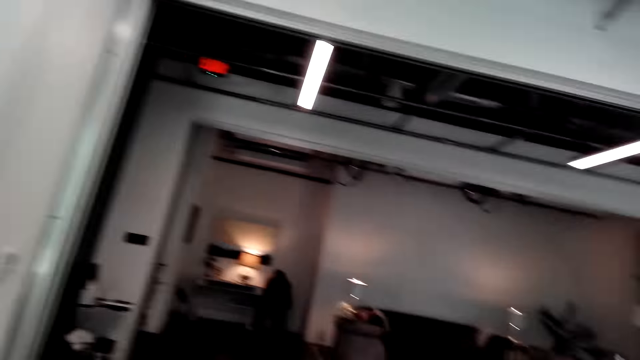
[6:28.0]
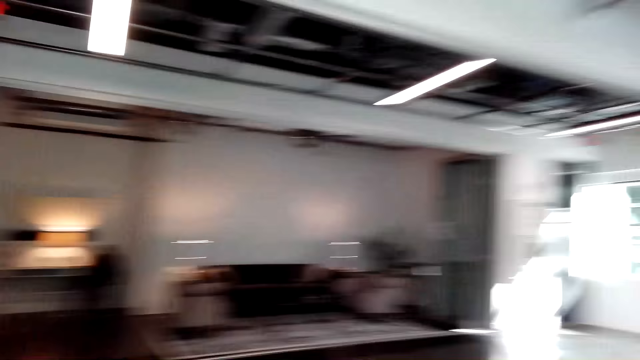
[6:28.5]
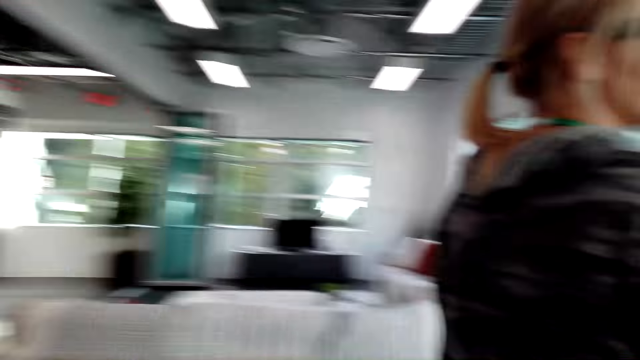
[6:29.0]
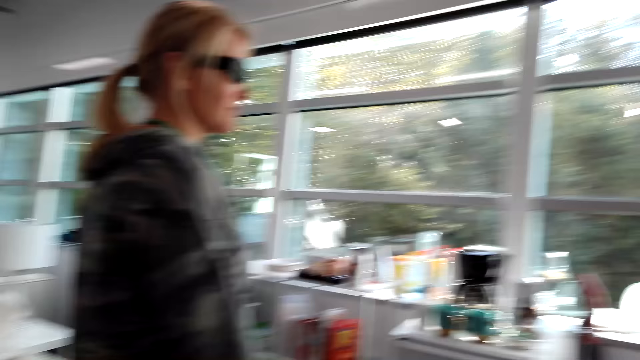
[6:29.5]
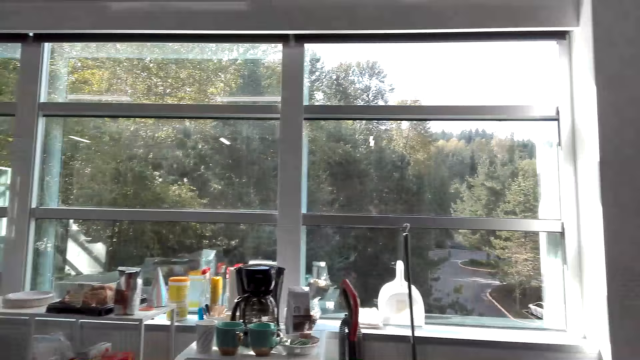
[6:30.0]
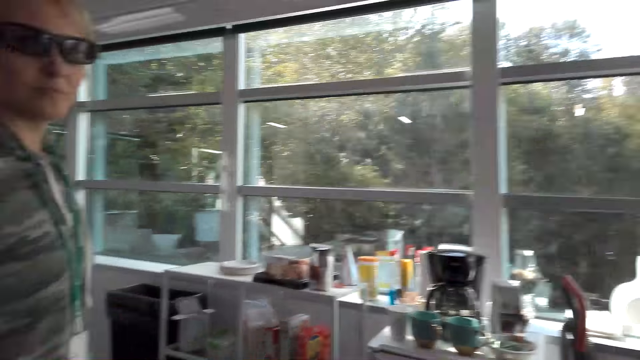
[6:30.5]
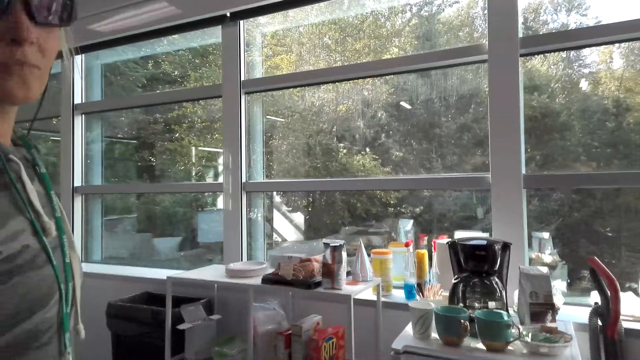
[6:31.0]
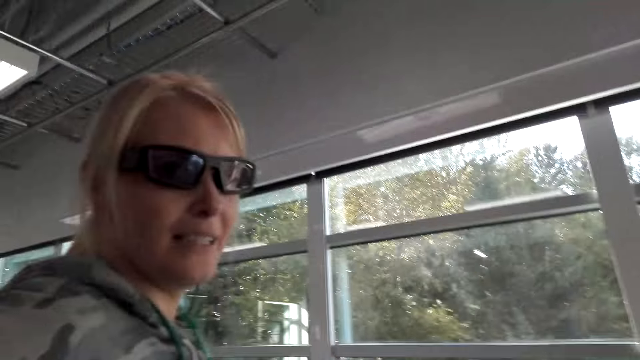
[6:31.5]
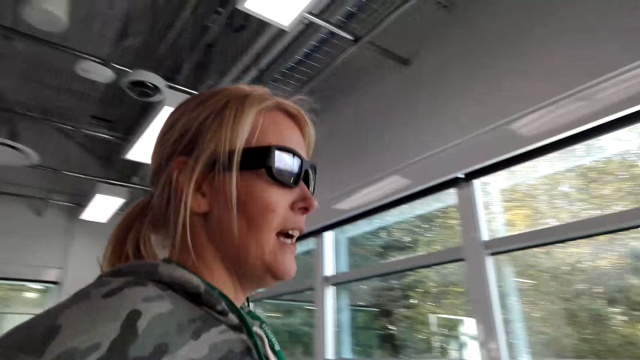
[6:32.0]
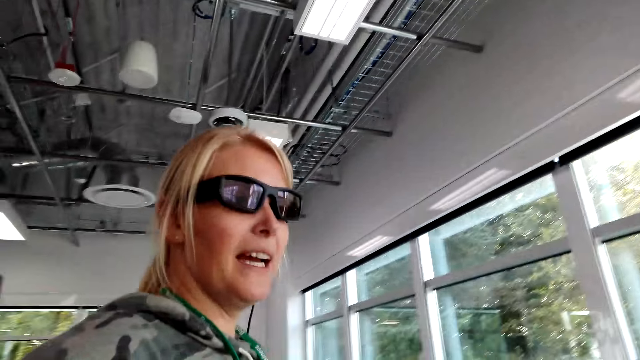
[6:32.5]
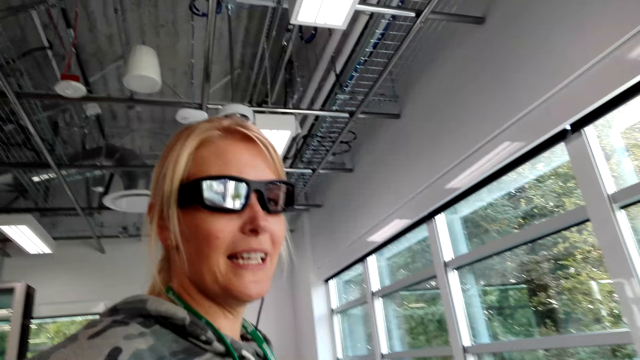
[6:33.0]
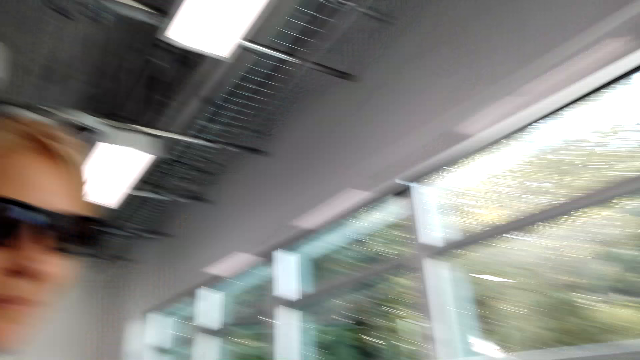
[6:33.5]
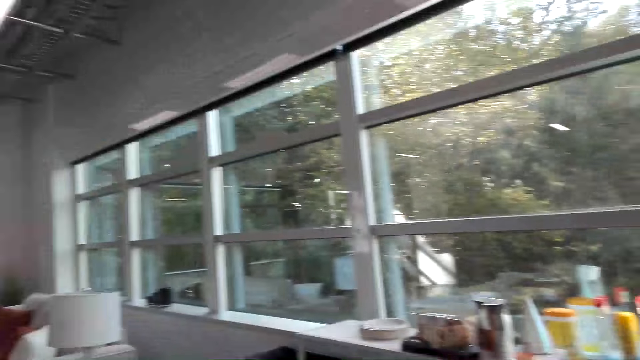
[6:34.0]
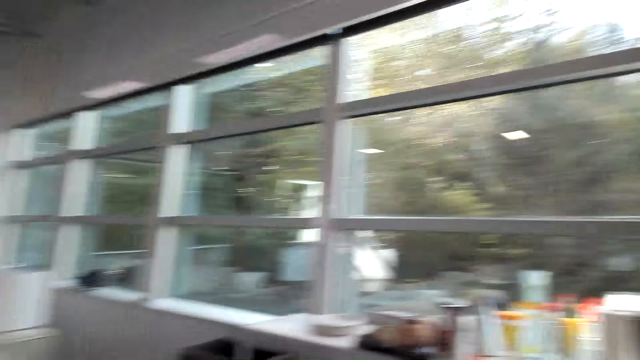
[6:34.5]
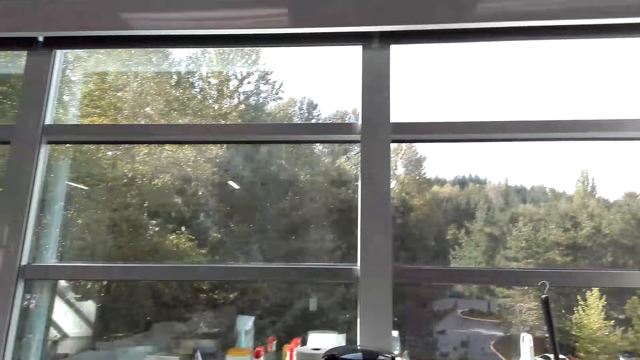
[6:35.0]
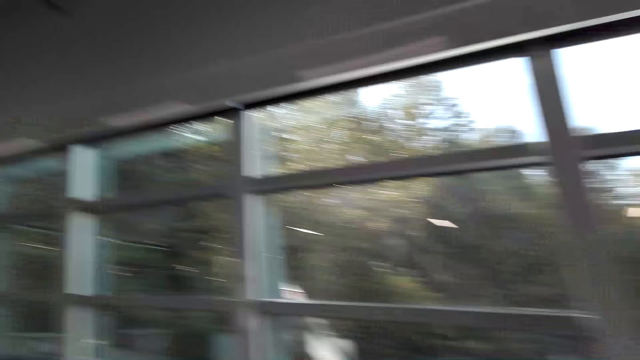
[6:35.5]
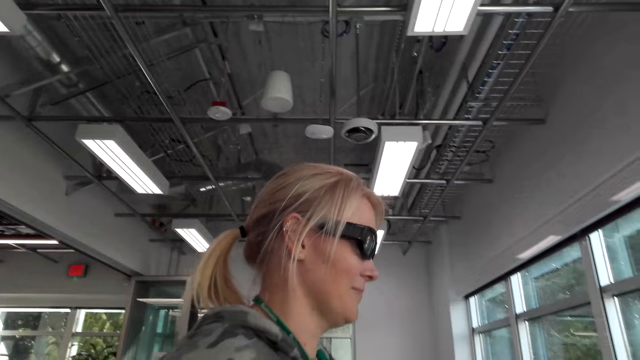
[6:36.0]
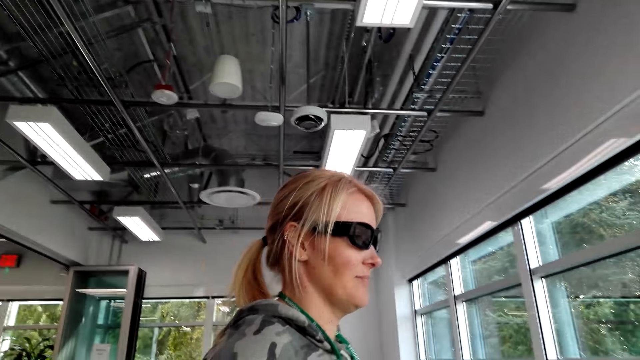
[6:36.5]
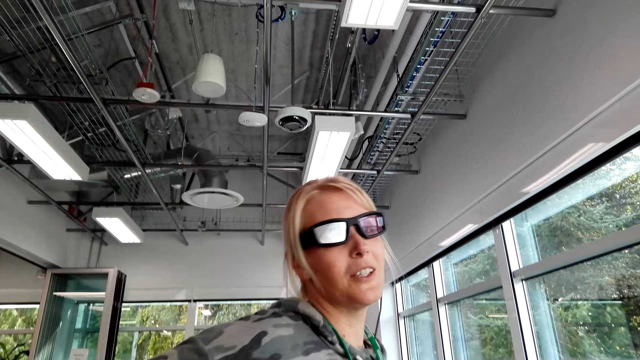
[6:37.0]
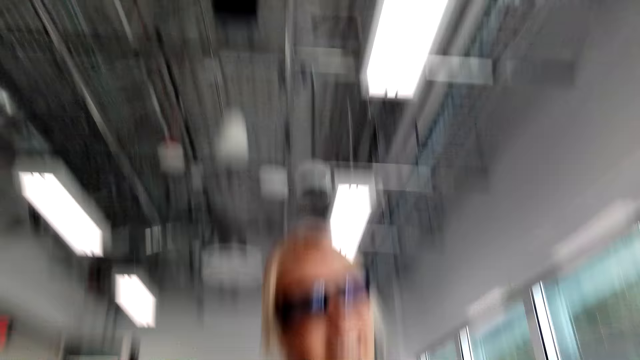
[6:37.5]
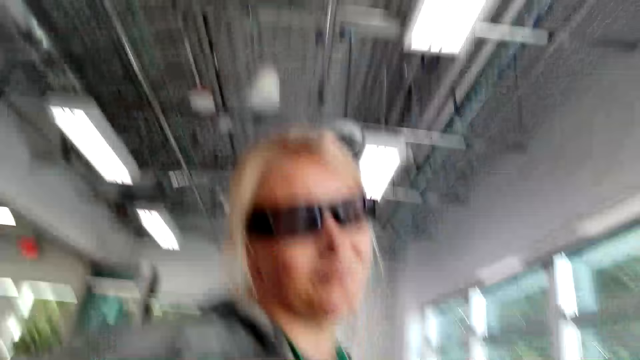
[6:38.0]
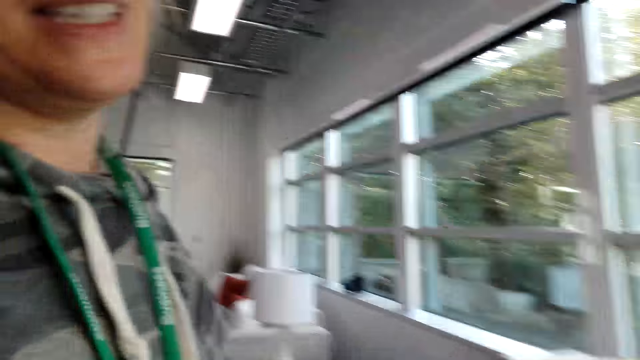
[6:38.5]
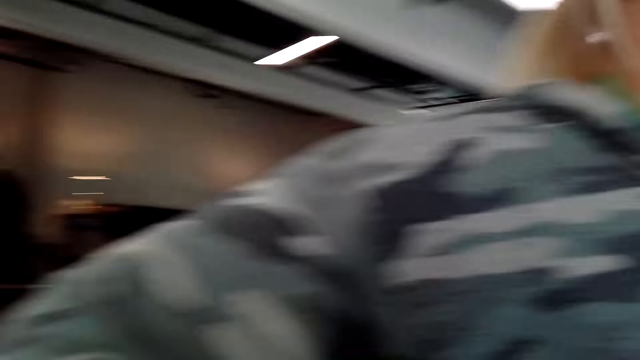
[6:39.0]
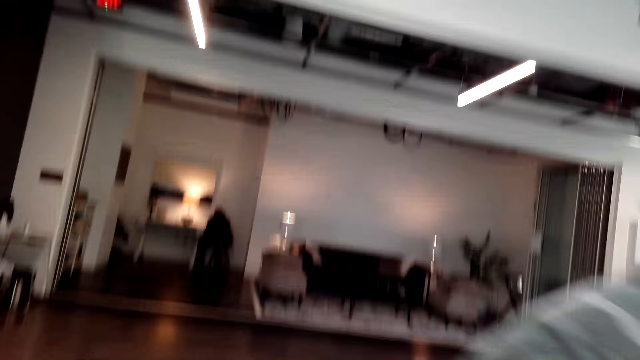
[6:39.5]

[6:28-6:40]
The camera wearer looks around.

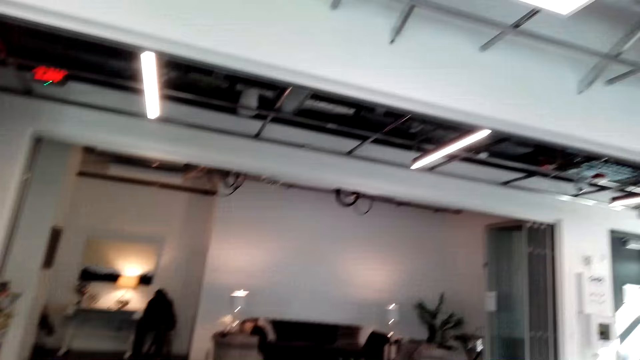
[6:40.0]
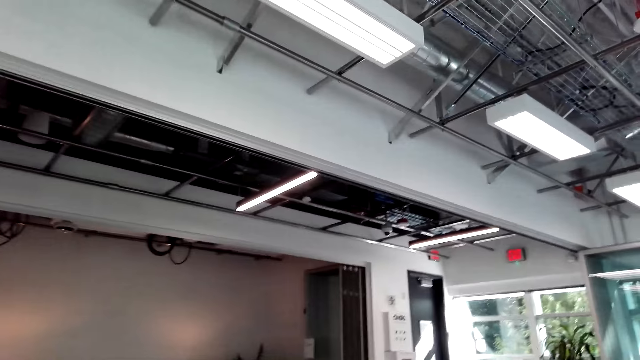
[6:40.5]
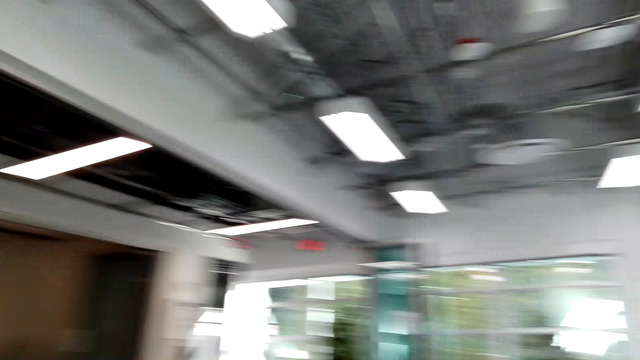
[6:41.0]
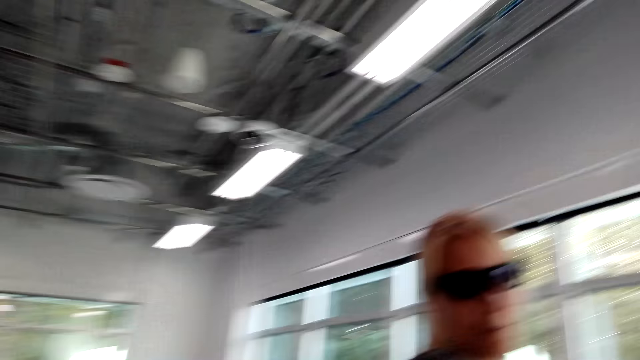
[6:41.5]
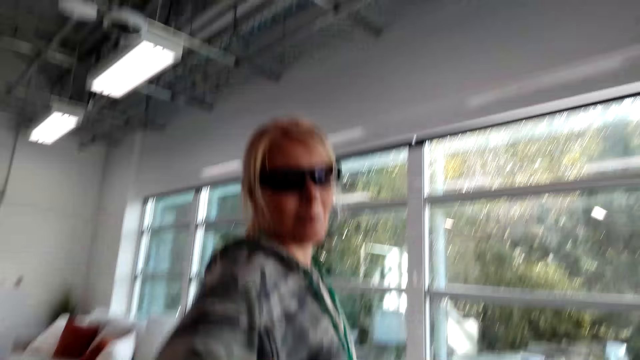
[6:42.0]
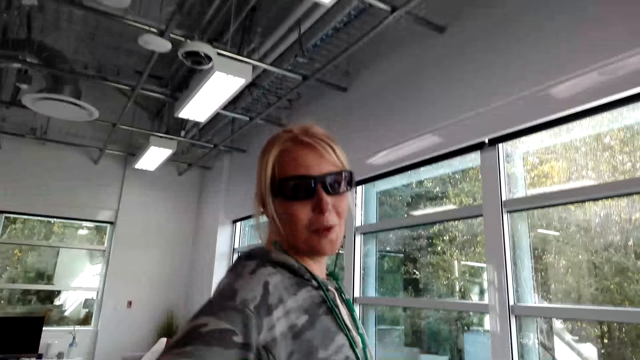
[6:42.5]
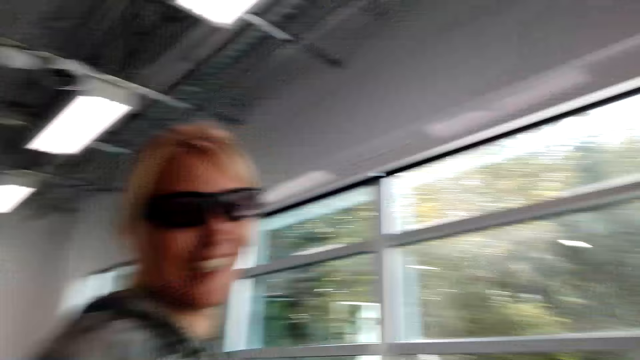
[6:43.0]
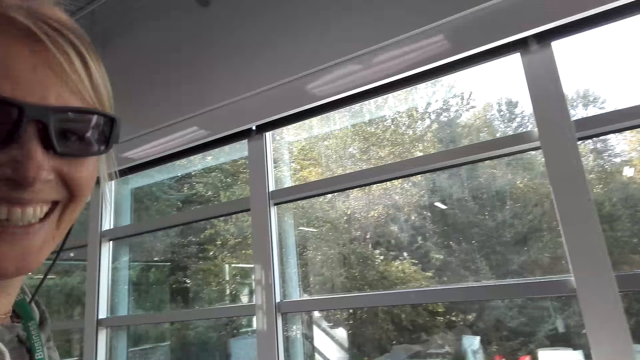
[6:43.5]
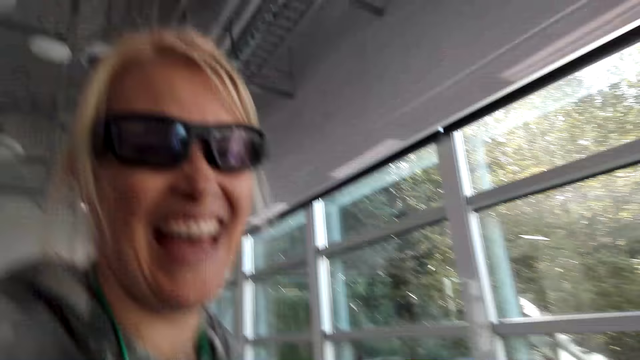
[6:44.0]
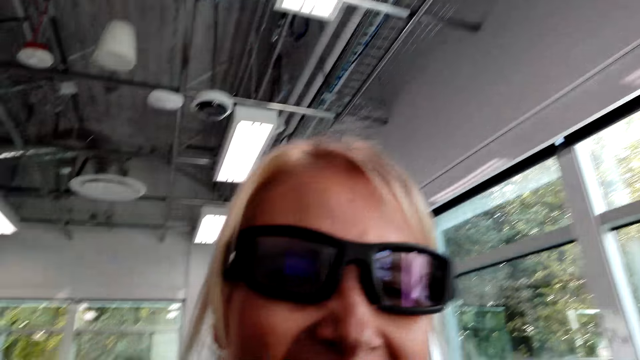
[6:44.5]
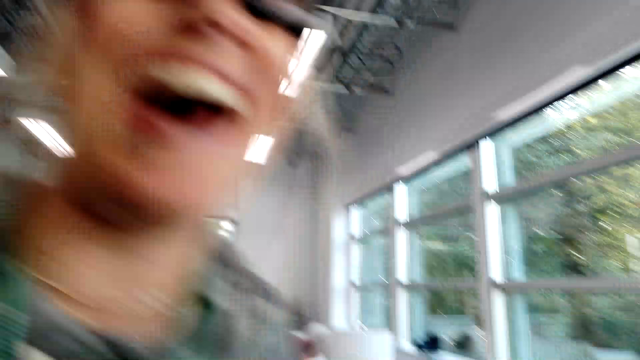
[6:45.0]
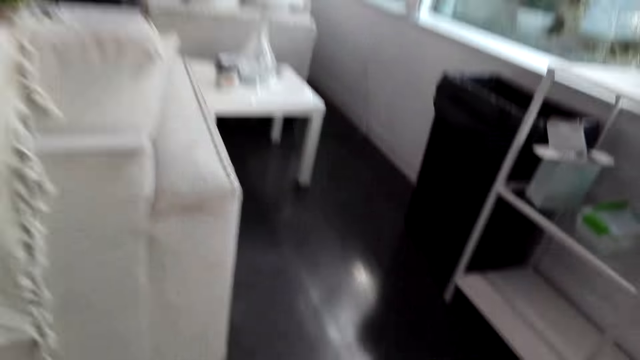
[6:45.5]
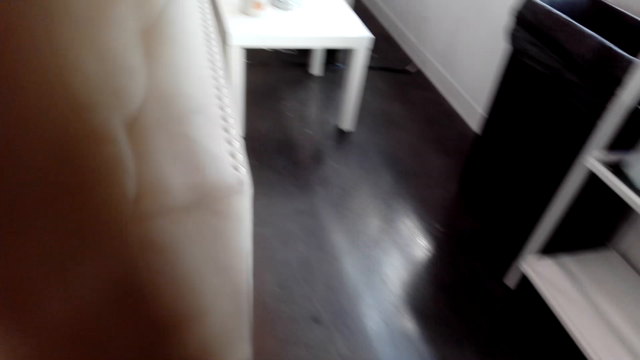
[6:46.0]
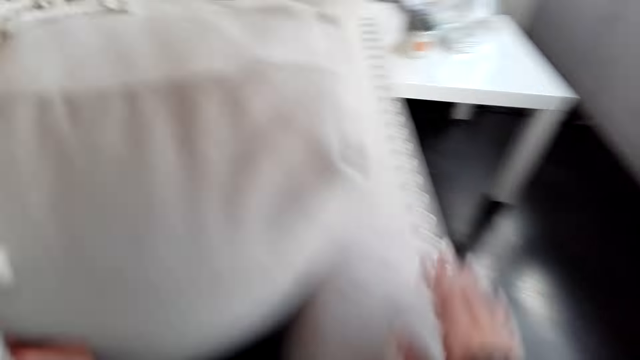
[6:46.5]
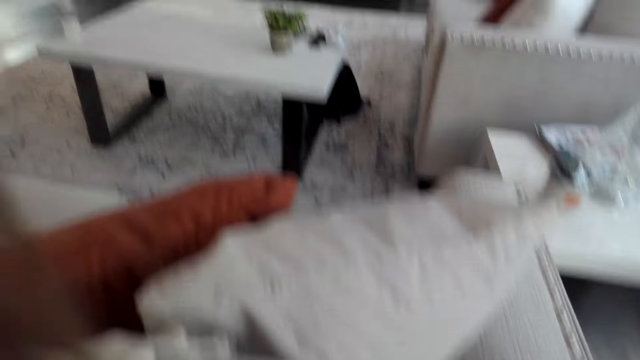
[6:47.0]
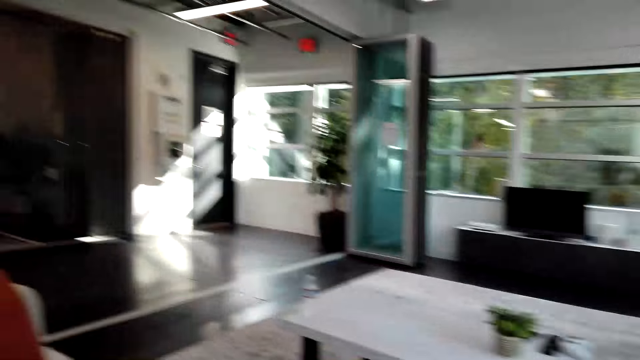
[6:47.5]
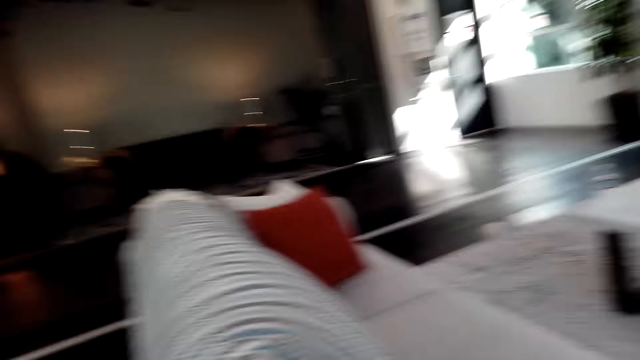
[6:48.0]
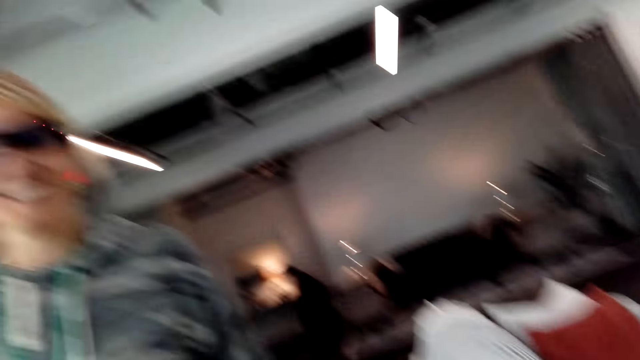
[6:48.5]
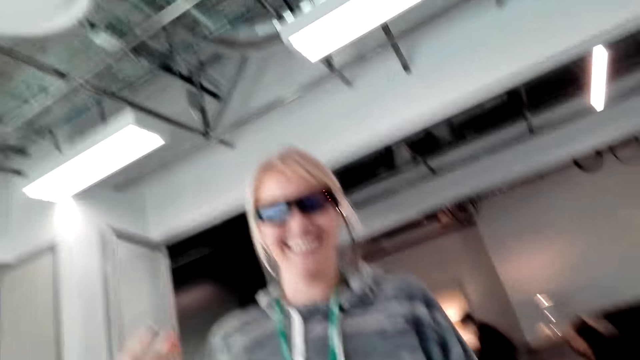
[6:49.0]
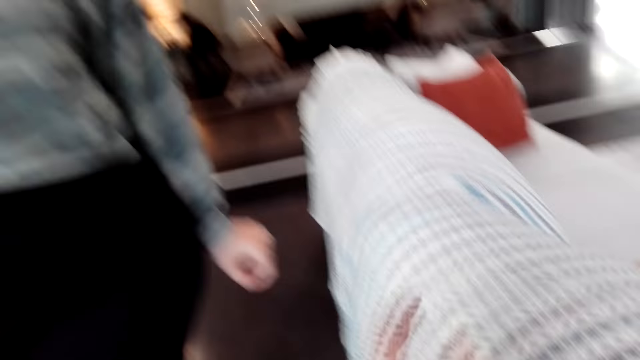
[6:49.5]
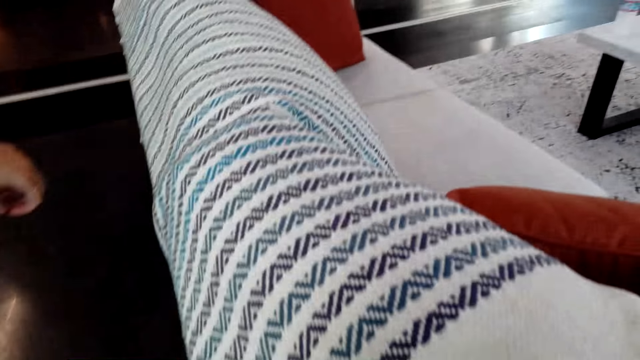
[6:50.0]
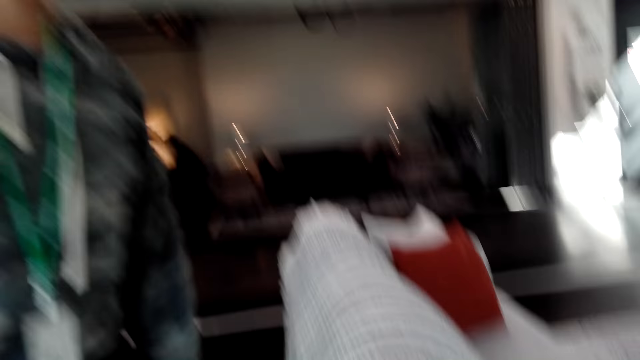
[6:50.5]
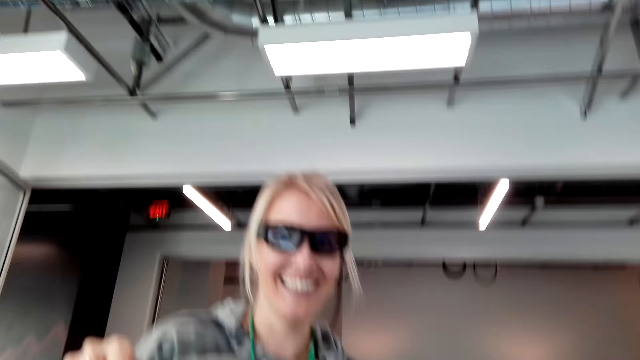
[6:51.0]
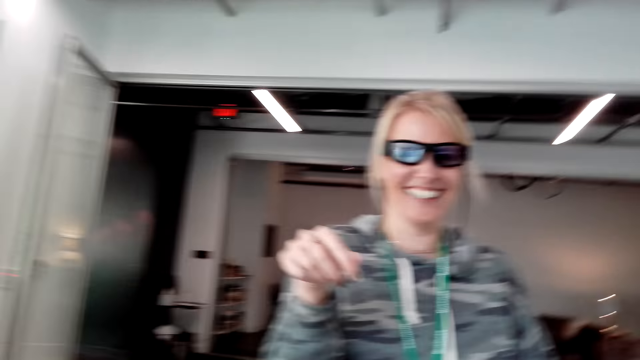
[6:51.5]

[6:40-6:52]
The camera wearer touches the couch.
